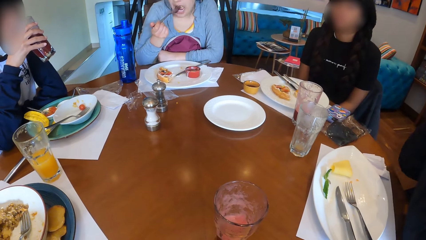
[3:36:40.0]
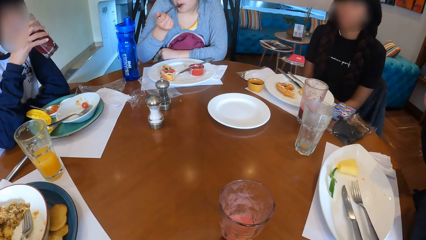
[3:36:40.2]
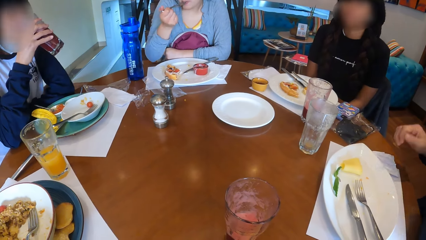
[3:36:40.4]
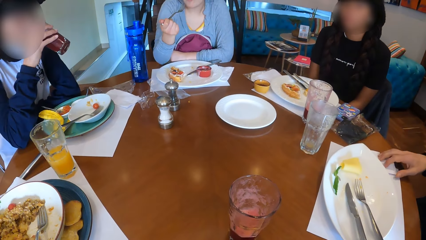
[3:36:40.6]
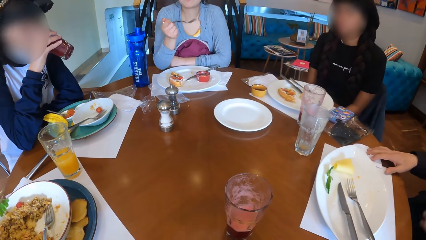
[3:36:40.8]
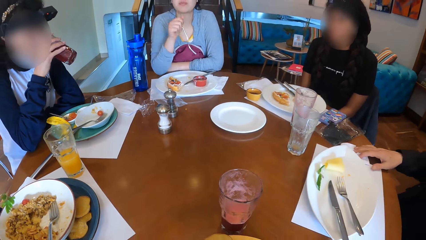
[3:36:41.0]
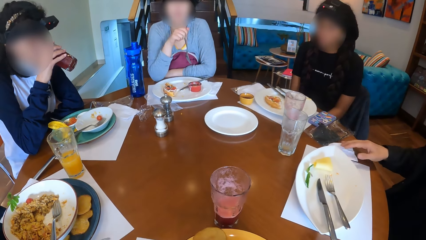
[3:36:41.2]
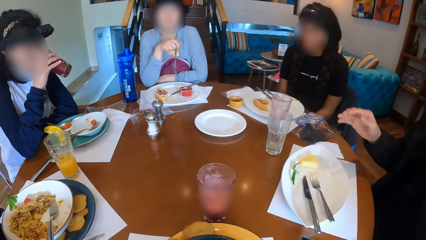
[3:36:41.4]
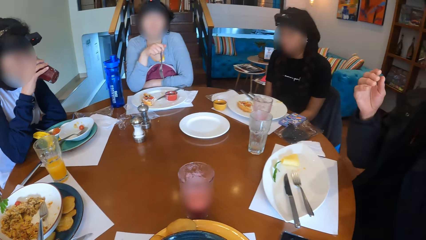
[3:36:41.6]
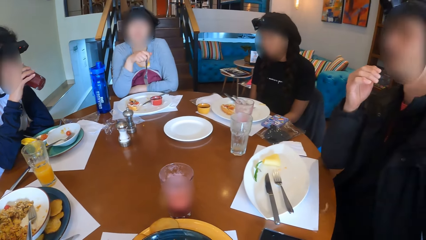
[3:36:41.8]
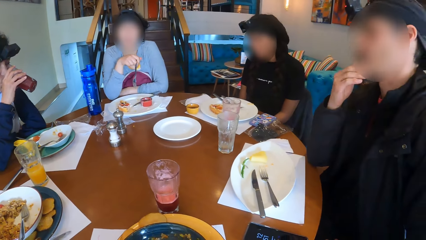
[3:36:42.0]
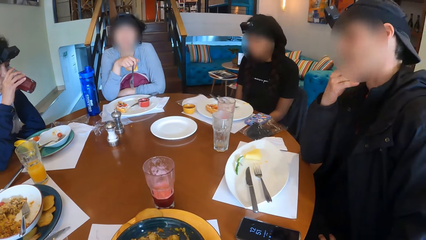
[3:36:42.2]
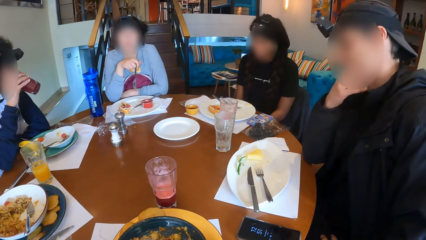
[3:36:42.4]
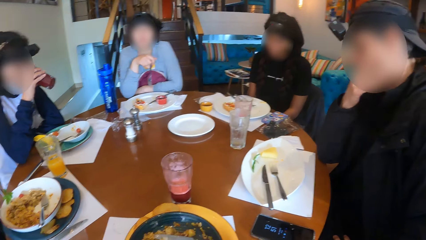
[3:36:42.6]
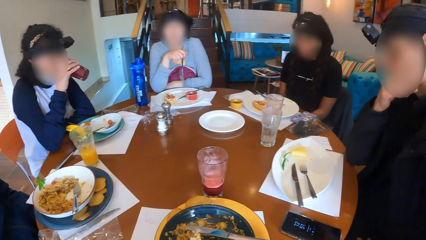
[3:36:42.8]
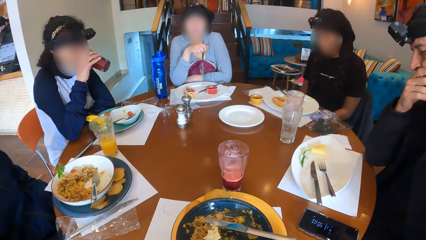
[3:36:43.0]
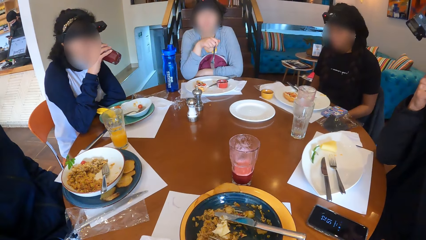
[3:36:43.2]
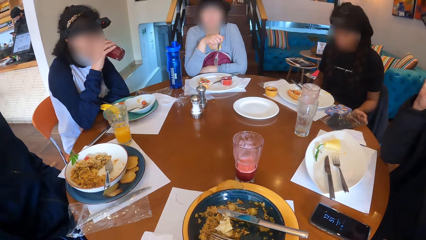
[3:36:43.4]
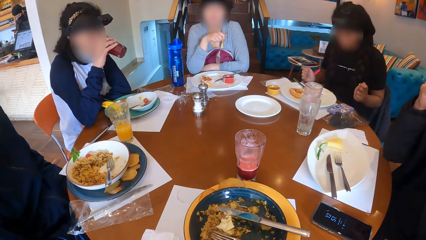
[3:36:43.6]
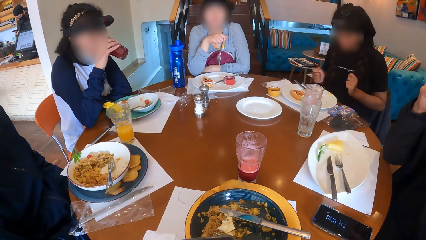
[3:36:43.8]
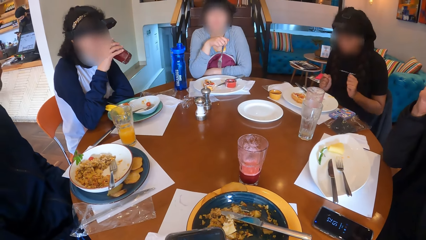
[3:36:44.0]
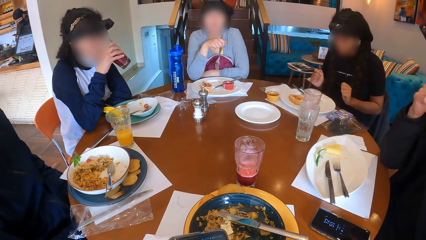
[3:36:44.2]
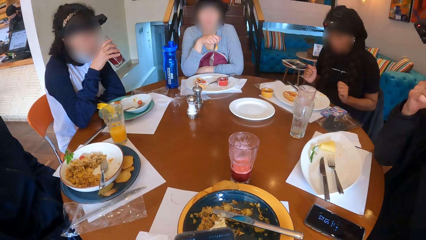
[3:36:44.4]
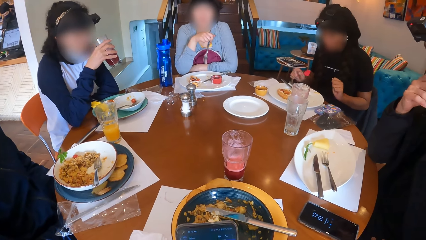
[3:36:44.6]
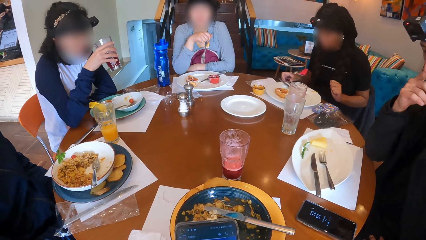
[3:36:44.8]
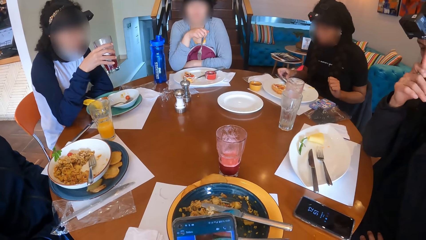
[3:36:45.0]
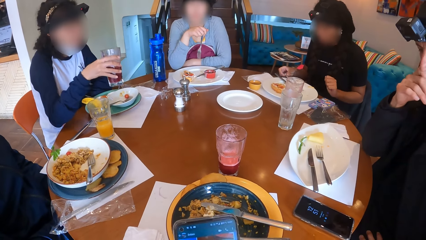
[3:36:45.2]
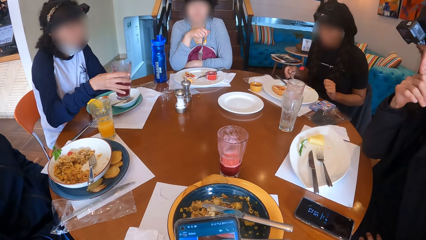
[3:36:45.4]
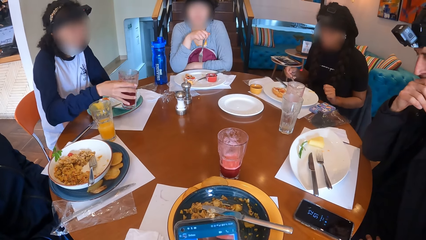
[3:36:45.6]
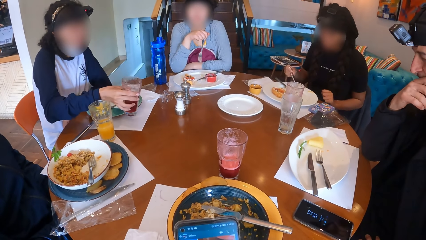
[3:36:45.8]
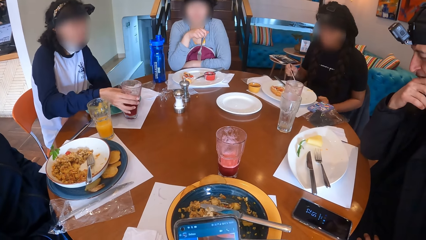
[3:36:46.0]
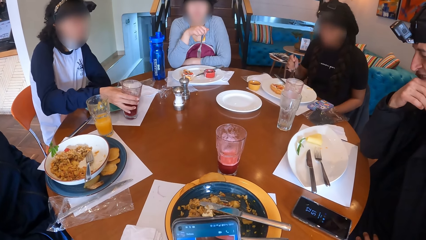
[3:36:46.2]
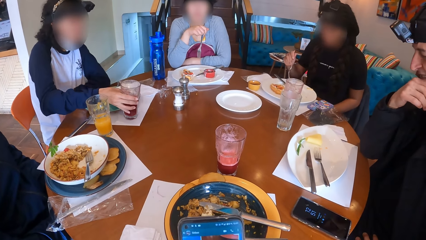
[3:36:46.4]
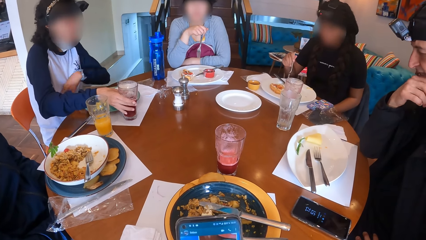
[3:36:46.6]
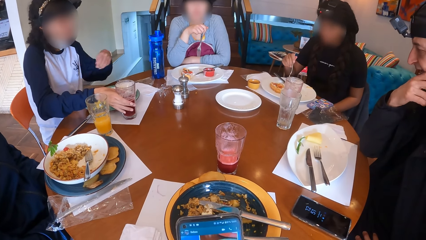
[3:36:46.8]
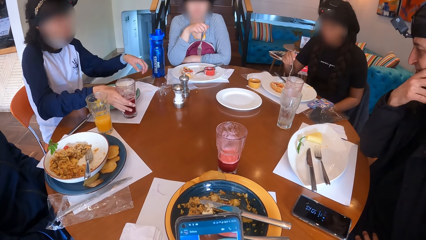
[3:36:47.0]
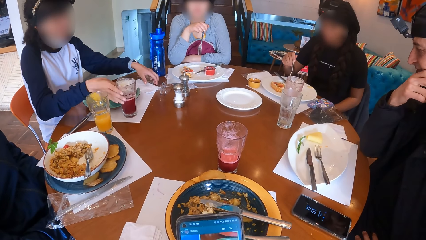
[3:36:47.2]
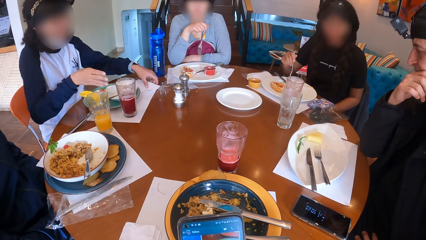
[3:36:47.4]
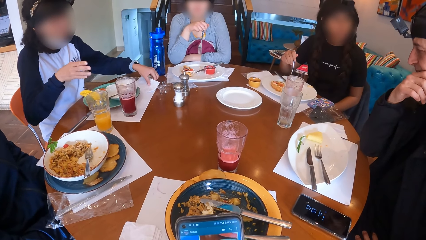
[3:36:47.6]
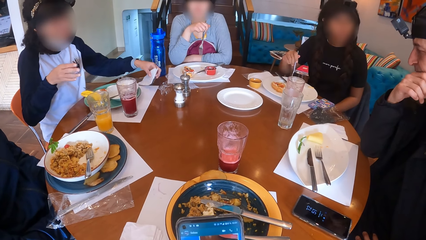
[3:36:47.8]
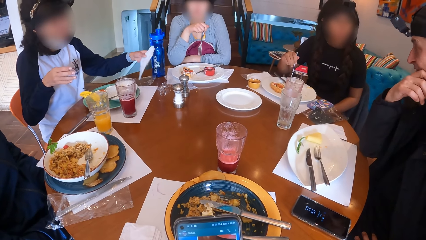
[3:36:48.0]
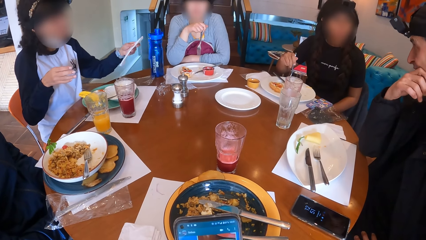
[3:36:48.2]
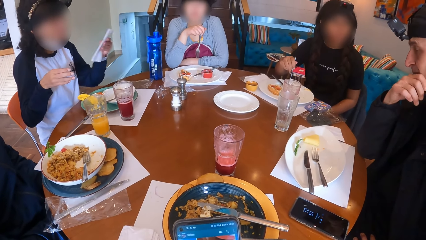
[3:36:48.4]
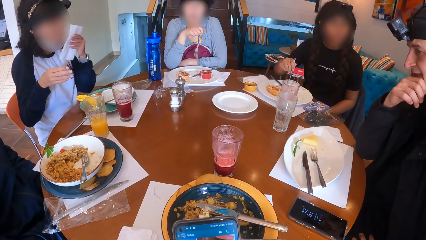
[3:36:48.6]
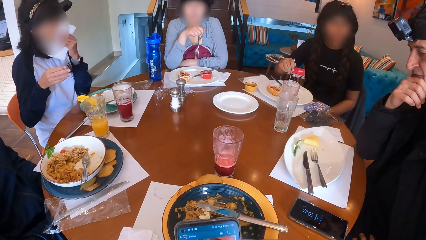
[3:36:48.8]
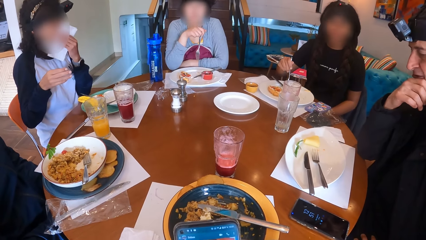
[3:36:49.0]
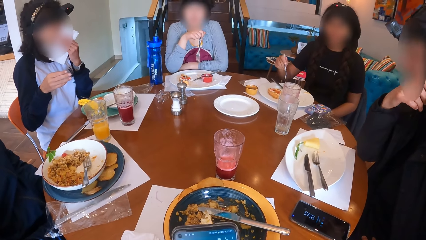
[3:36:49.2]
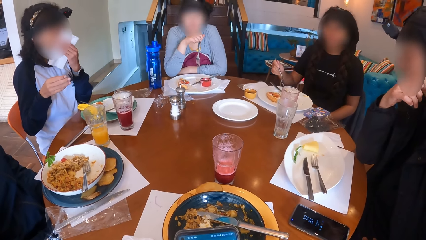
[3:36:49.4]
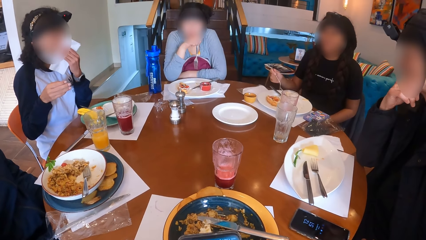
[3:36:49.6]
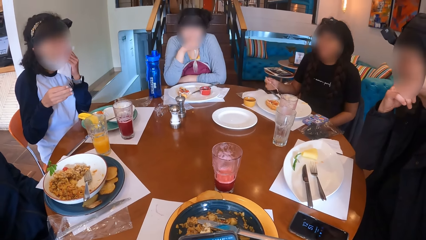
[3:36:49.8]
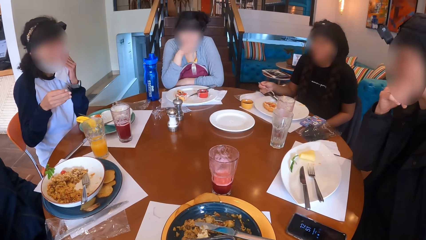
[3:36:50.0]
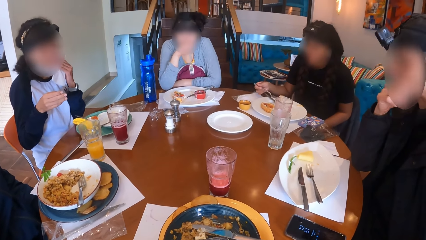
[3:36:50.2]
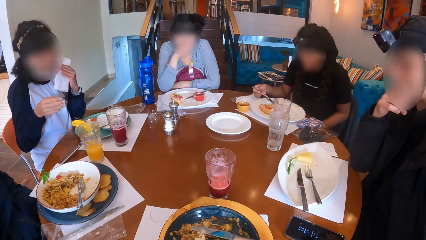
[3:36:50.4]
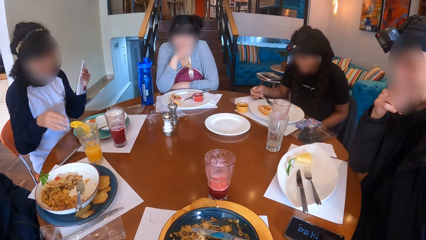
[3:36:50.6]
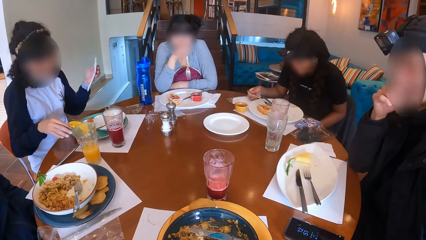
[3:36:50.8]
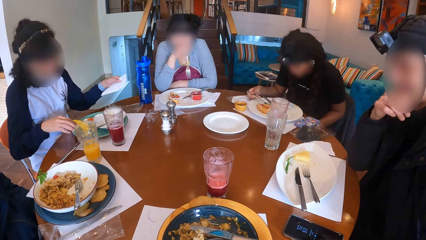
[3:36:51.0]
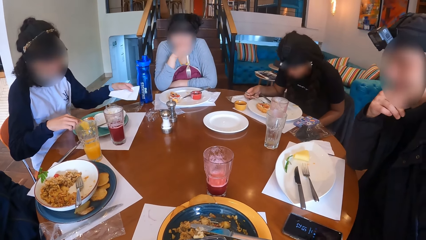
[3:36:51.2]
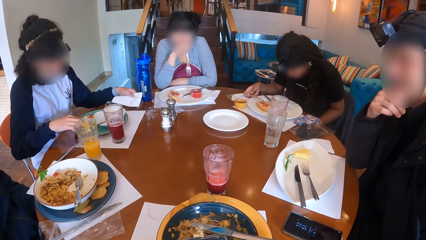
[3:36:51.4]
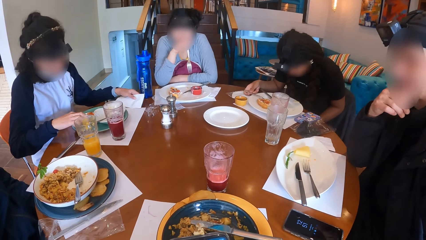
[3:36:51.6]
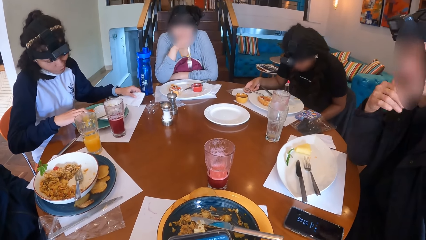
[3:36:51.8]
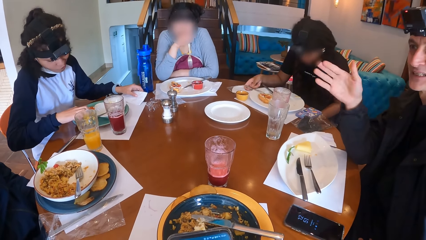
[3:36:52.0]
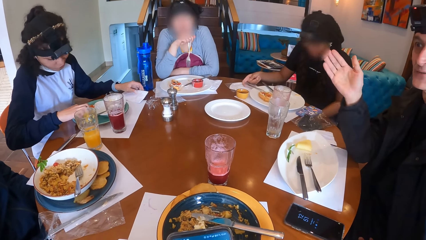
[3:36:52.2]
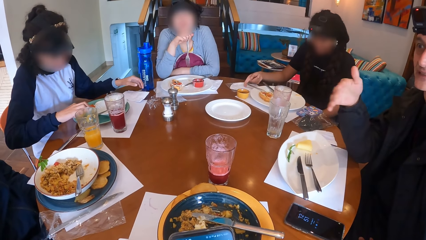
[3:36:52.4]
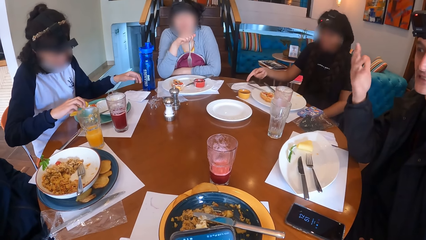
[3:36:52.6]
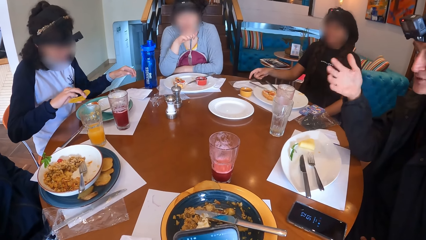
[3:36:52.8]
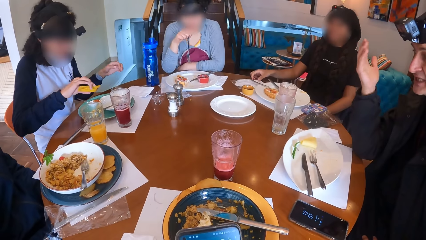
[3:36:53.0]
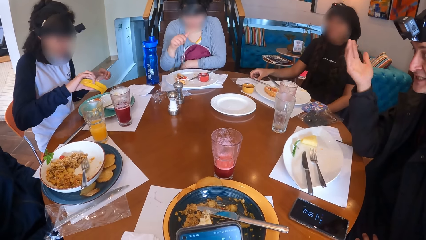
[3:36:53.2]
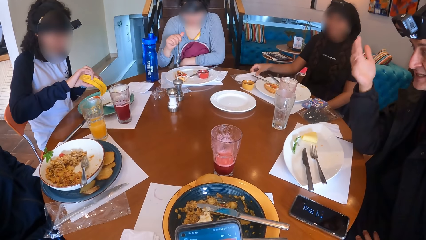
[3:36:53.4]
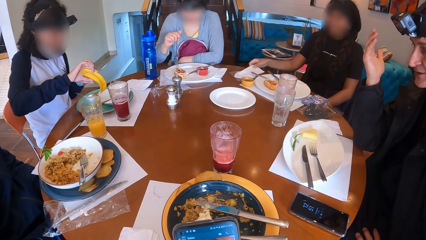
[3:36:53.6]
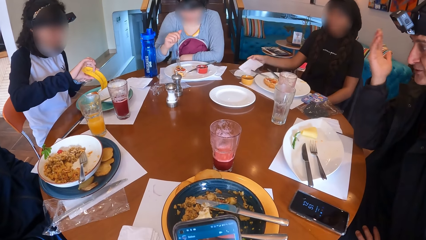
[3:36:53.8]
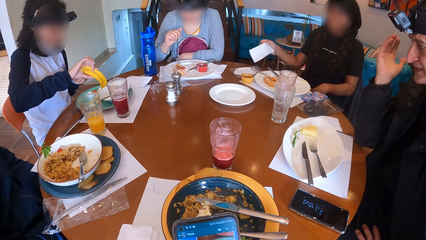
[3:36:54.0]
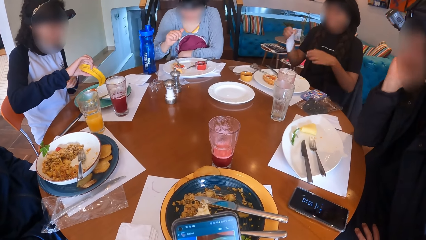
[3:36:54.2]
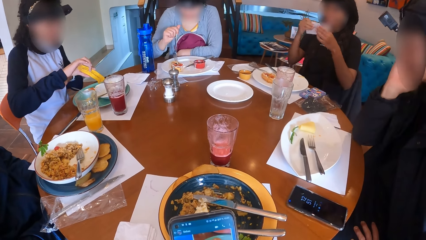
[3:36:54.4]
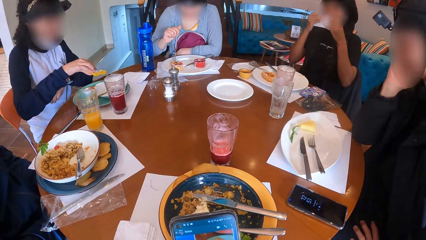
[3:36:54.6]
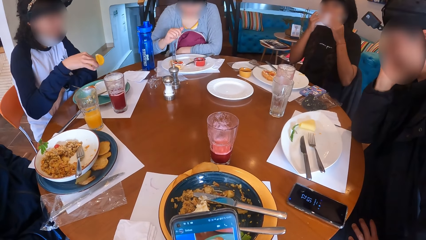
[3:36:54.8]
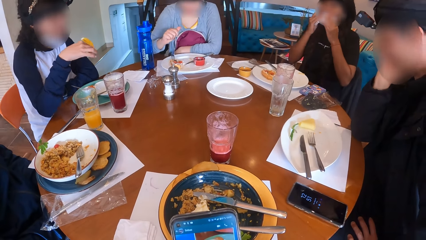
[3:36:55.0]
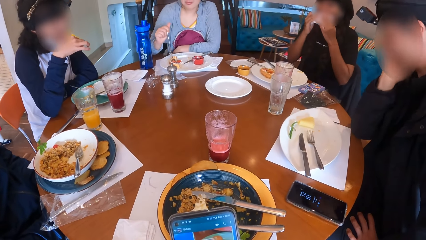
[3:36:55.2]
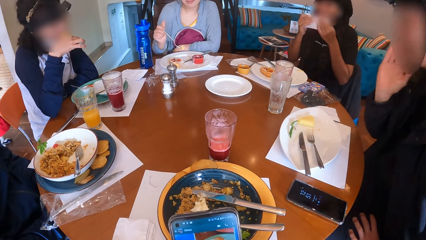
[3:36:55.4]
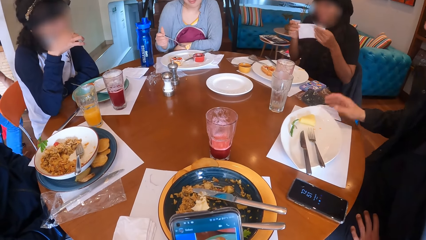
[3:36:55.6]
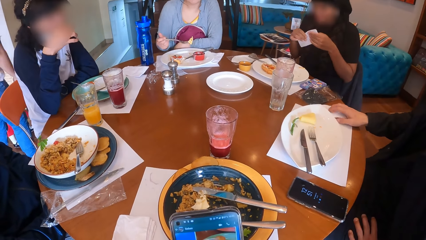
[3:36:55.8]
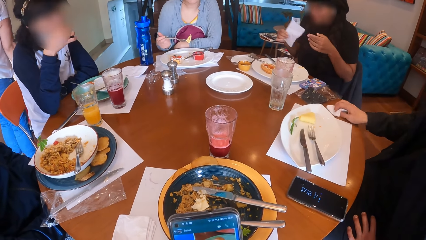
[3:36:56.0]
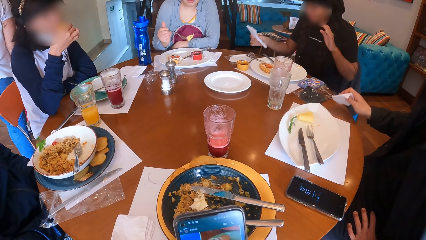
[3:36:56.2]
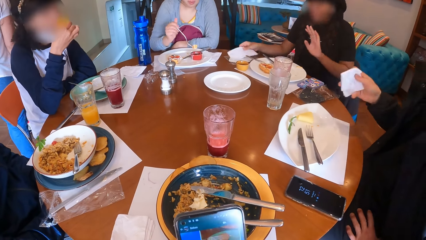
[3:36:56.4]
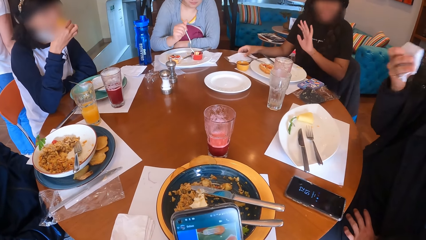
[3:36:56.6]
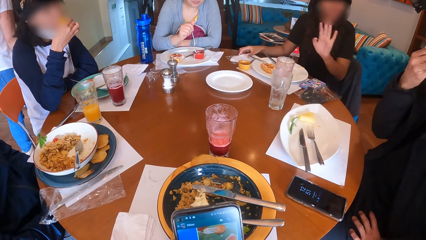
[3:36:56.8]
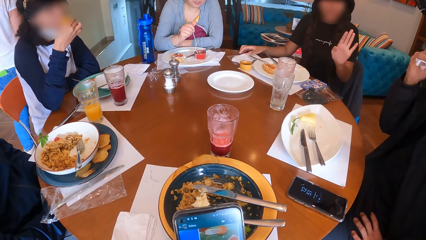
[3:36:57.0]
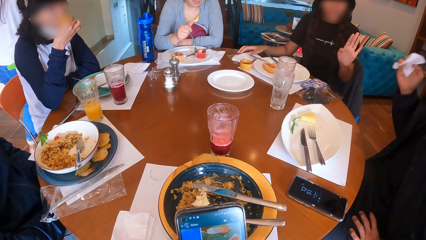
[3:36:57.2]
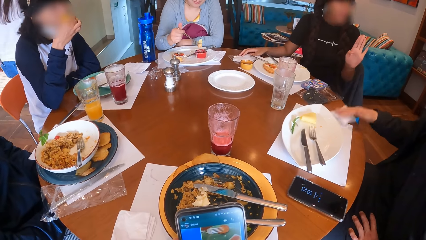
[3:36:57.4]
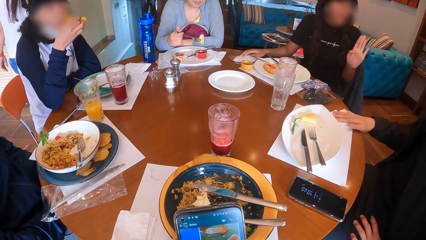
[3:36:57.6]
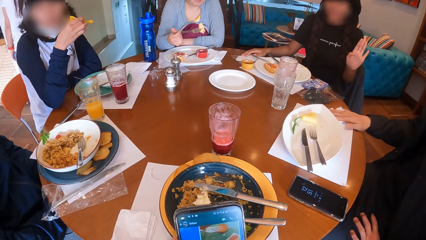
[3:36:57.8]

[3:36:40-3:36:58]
A man moves a serviette on the table with his right hand. The camera wearer operates a phone with both hands. A woman picks up the fork on the plate on the table with her right hand. Another woman drops the glass of lemonade on the table with her right hand, and picks up a serviette on the table with her left hand. The first woman picks up the waffle on the plate on the table with the fork in her right hand. The second woman wipes her mouth with the serviette in her left hand. The first woman drops the waffle with the fork on the plate on the table with her right hand. The second woman eats a chip on the plate on the table with her right hand, and drops the serviette on the table with her left hand. The man gestures. The first woman picks up a serviette on the table with her right hand. A third woman eats the waffle on the plate on the table with the fork in her right hand. The first woman wipes her mouth with the serviette with both hands. The second woman eats. The man picks up the serviette on the table with his right hand. The first woman drops the serviette on the table with her right hand. The man wipes his face with the serviette in his right hand, and drops the serviette on the table with his right hand.
